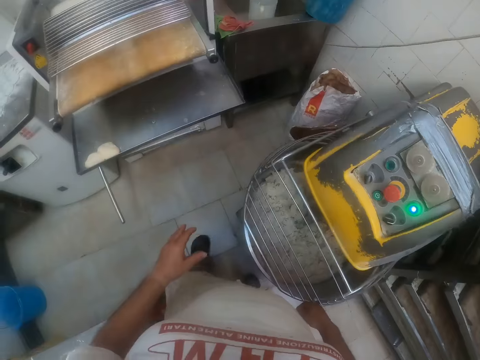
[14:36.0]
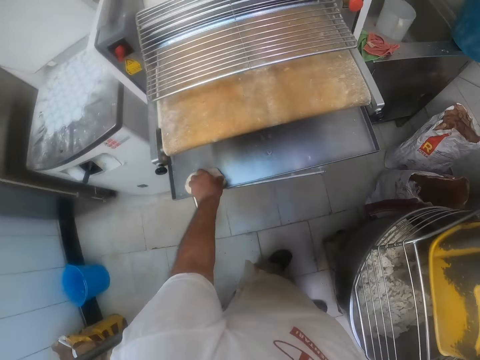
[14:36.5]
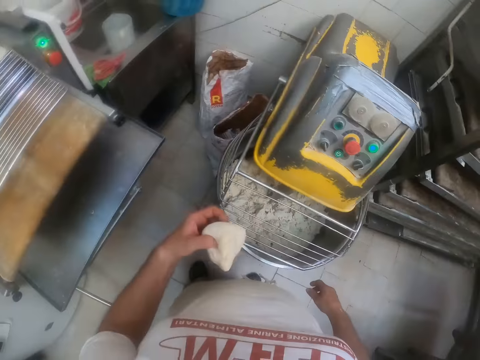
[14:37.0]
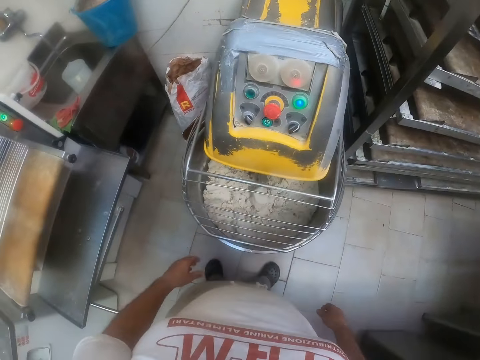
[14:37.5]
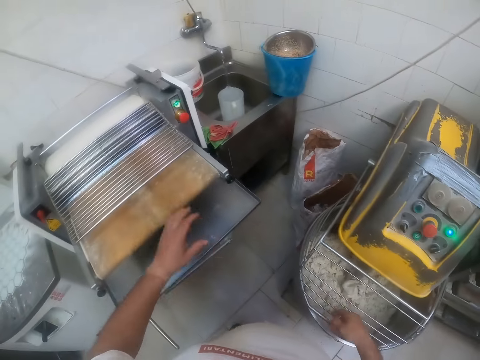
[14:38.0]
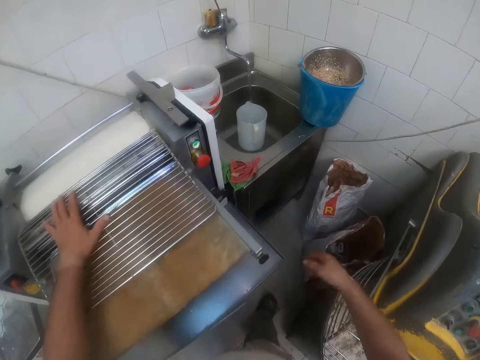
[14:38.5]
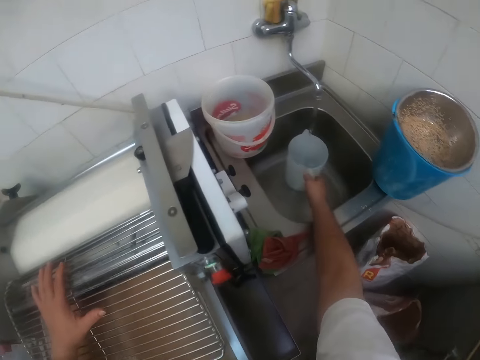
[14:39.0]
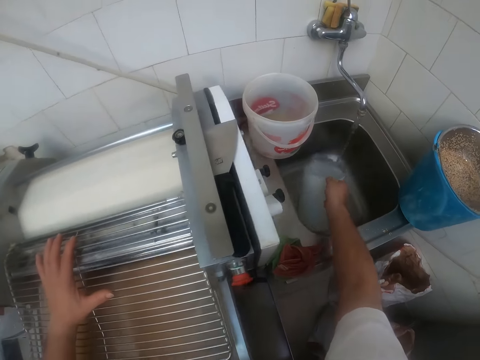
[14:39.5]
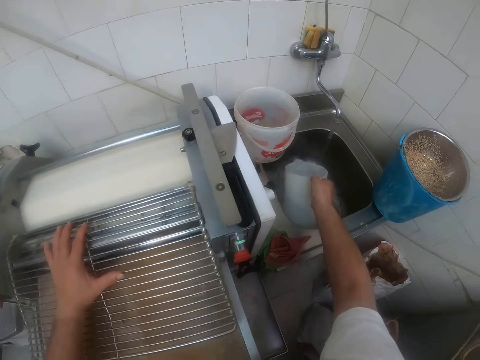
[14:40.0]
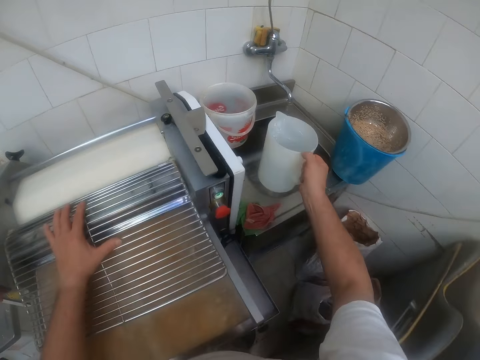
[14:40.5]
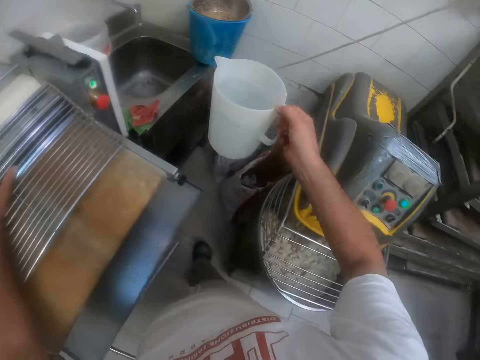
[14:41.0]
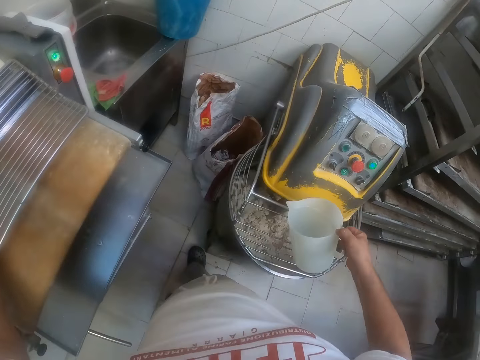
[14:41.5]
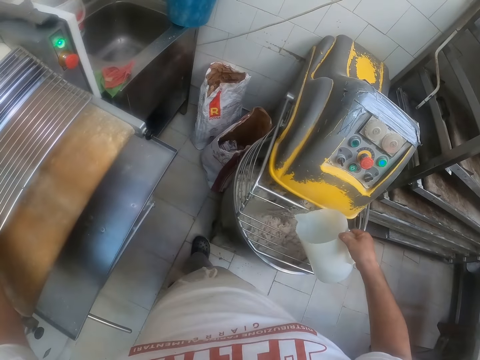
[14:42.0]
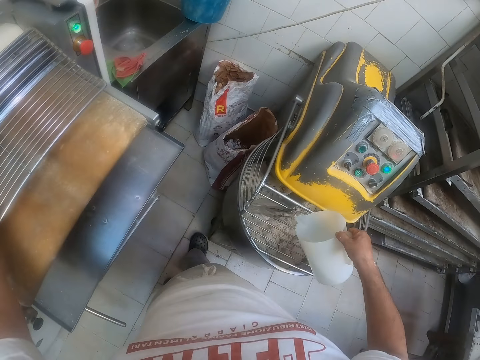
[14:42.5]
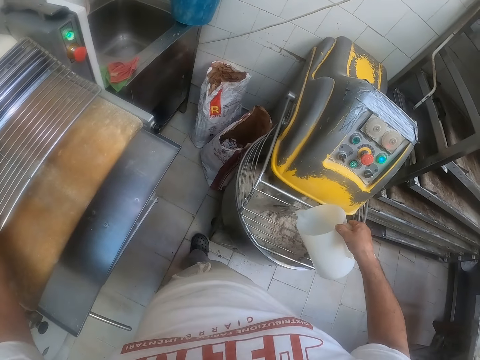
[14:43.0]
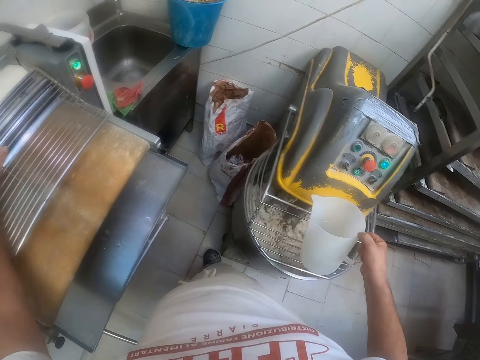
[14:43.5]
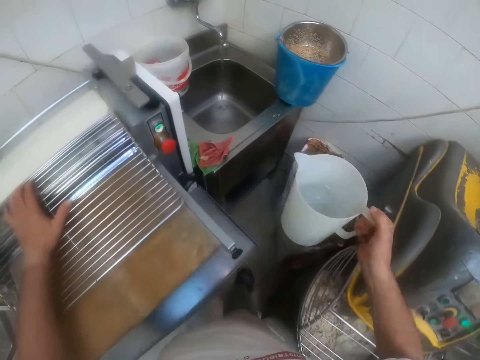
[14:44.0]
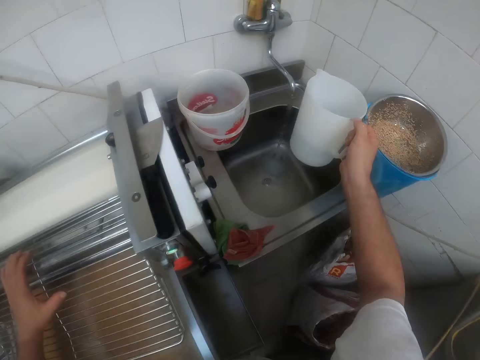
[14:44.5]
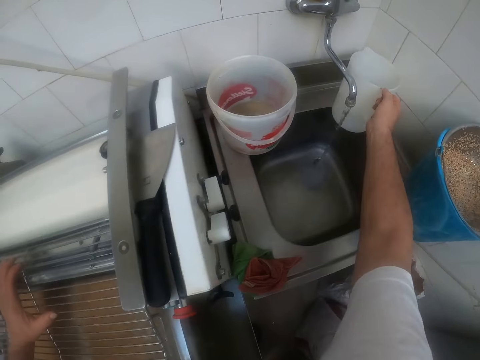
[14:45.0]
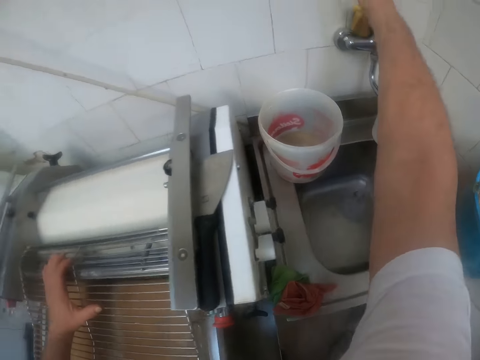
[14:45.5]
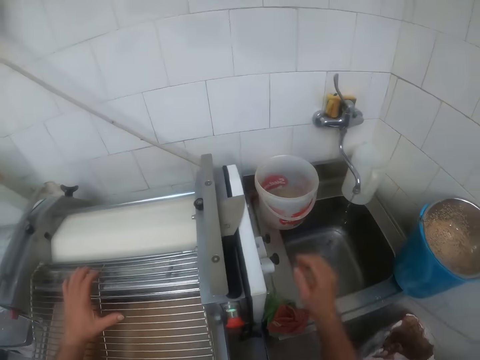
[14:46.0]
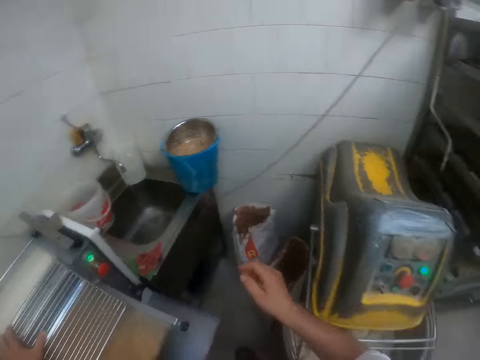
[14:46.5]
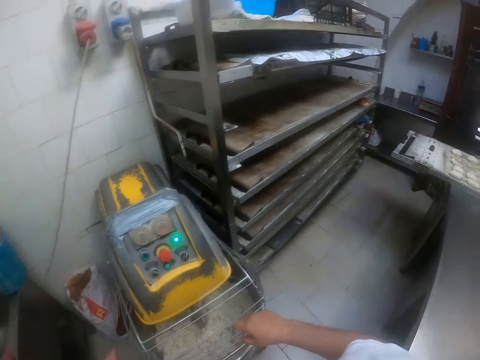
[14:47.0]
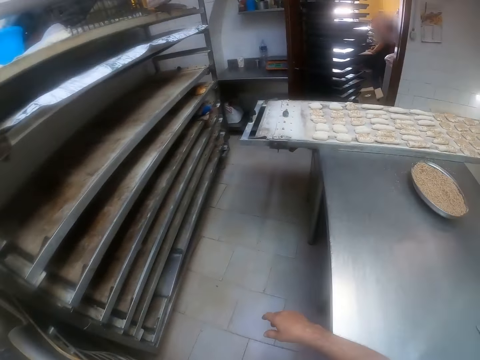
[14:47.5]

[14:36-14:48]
The camera wearer picks a bread dough on the rolling machine with his left hand. He drops the bread dough in his left hand into a bowl of a mixing machine. He picks a jug of water from a sink with his right hand. He pours some water from the jug in his right hand into the sink. He pours some water from the jug in his right hand into the bowl of the mixing machine. He drops the jug of water in his right hand on the sink top. He turns off a tap with his right hand.

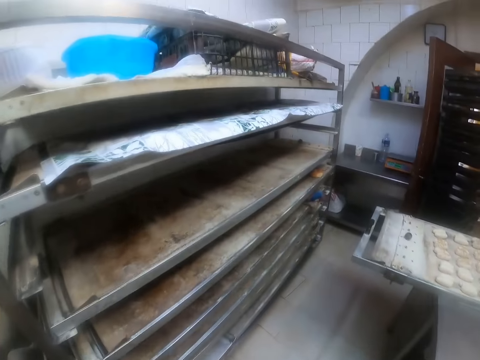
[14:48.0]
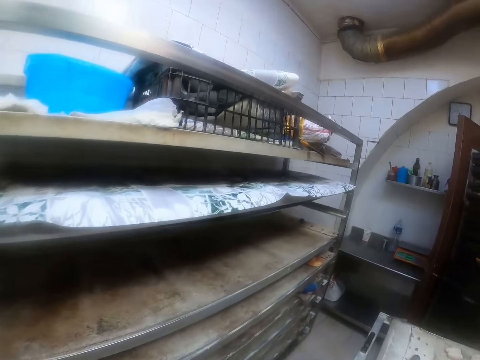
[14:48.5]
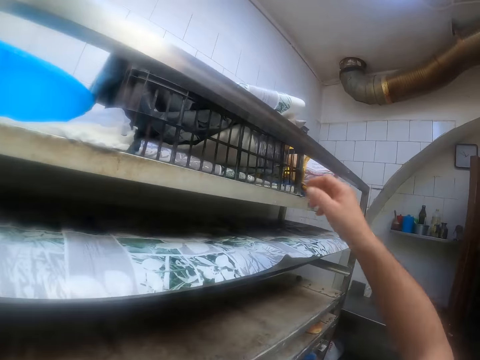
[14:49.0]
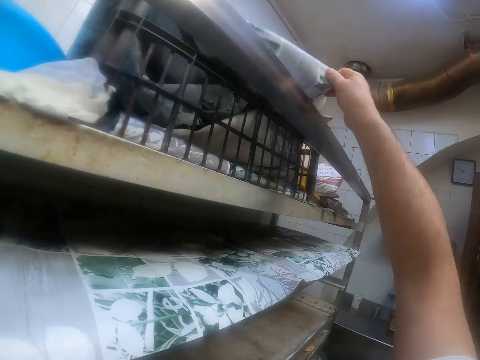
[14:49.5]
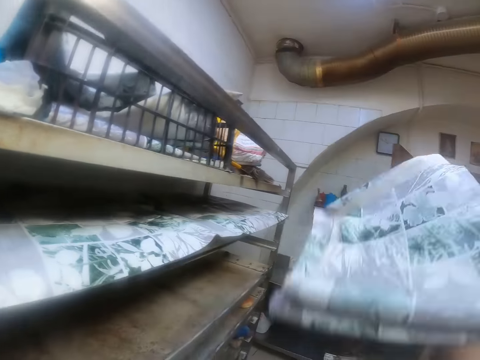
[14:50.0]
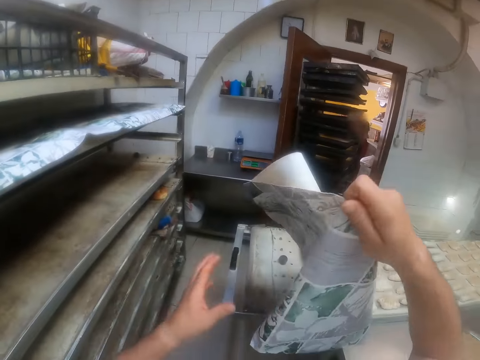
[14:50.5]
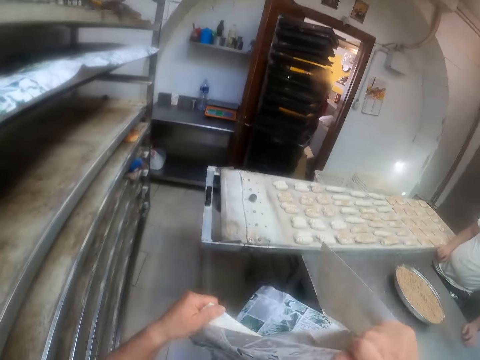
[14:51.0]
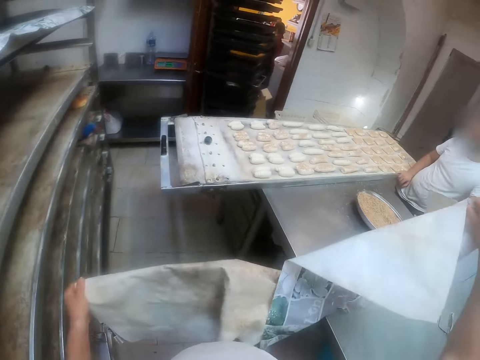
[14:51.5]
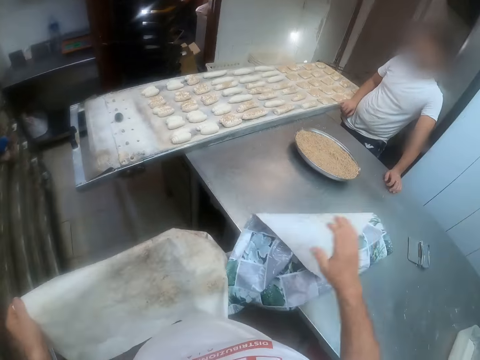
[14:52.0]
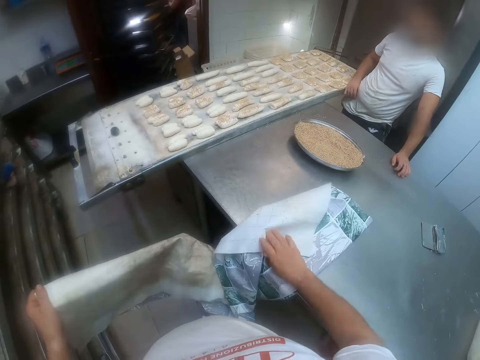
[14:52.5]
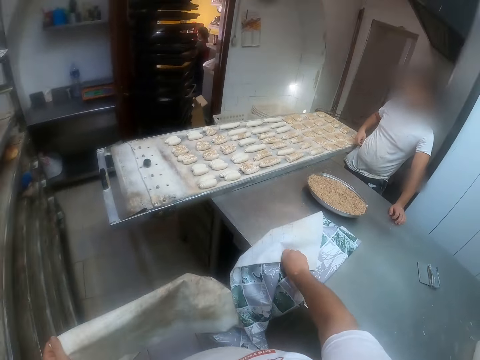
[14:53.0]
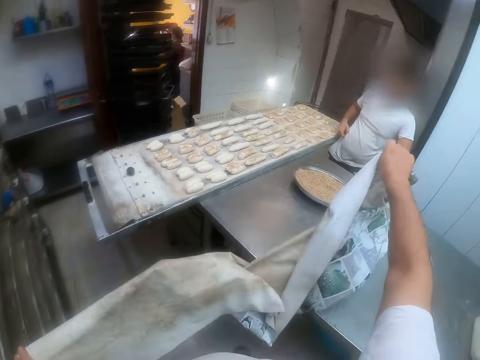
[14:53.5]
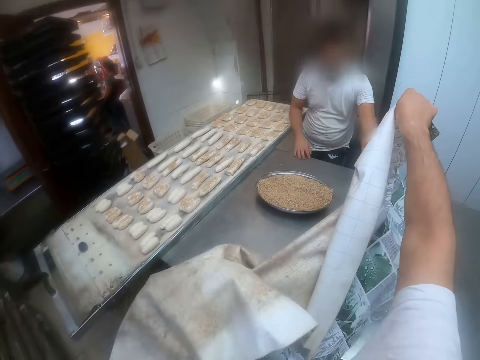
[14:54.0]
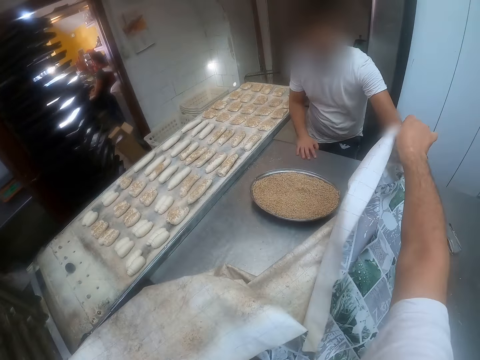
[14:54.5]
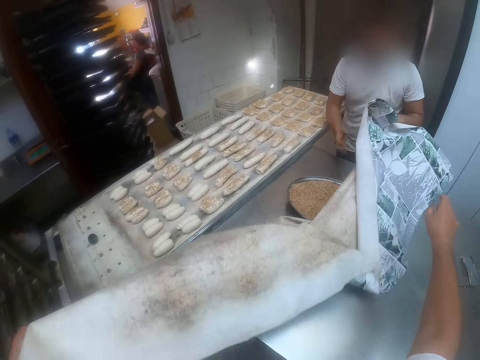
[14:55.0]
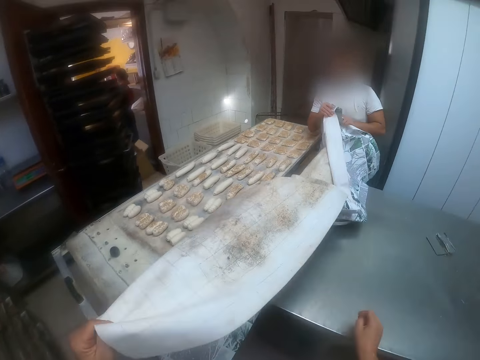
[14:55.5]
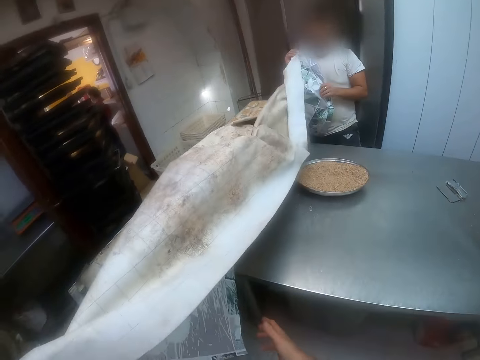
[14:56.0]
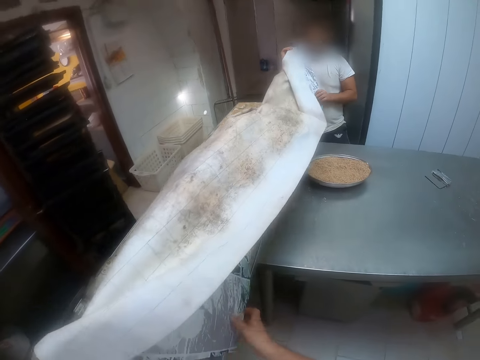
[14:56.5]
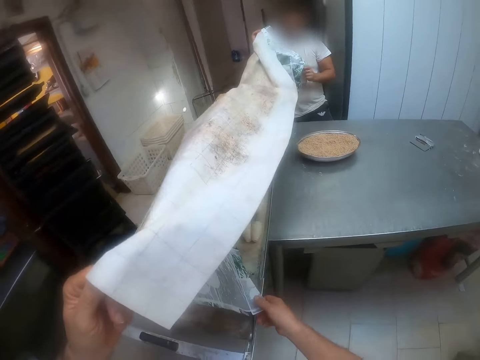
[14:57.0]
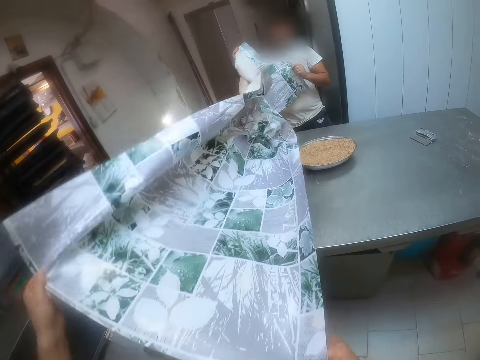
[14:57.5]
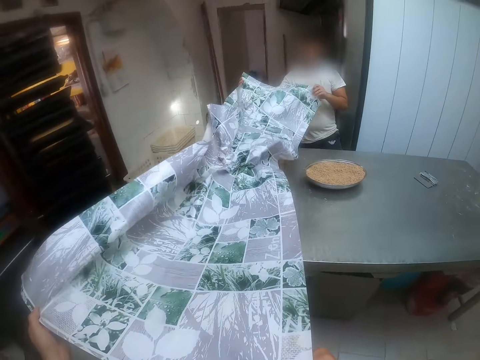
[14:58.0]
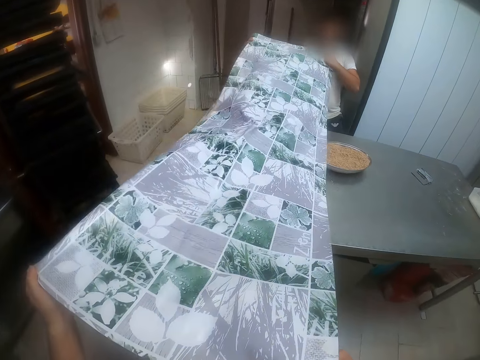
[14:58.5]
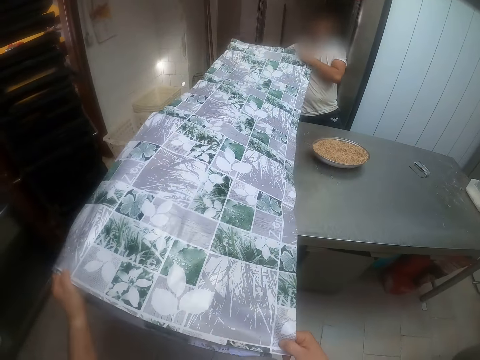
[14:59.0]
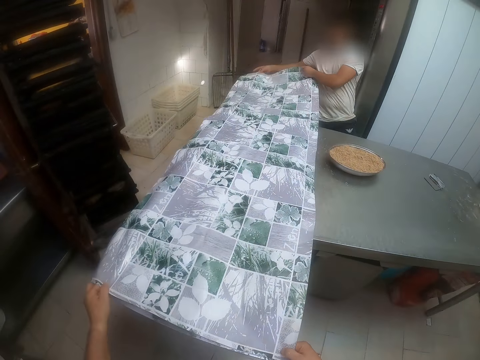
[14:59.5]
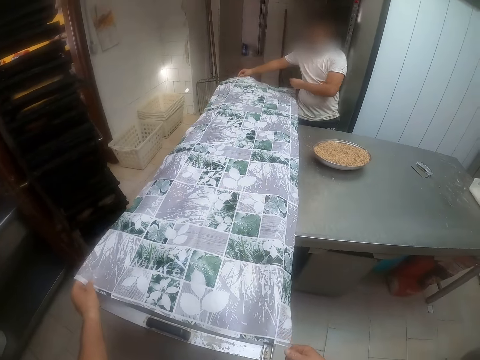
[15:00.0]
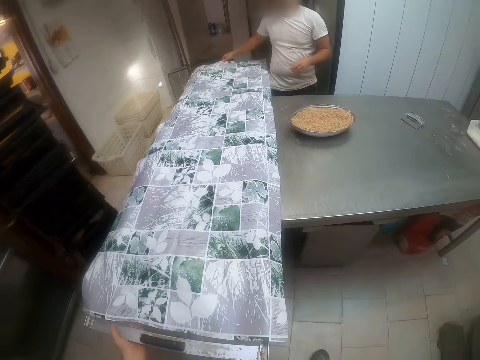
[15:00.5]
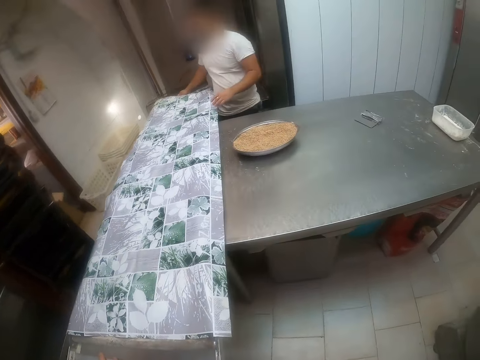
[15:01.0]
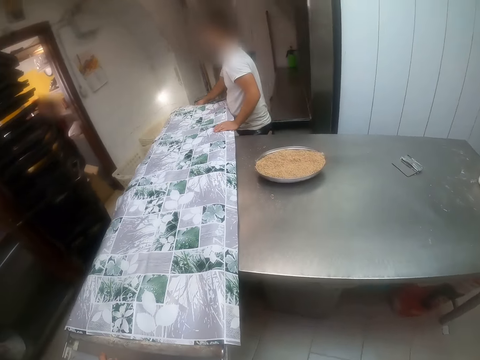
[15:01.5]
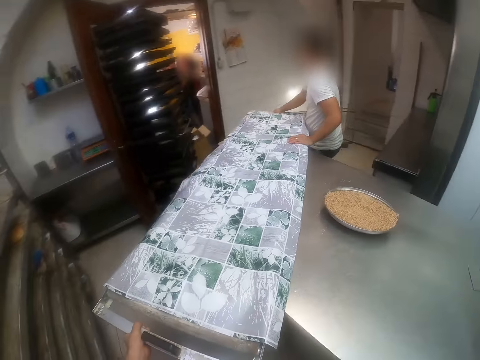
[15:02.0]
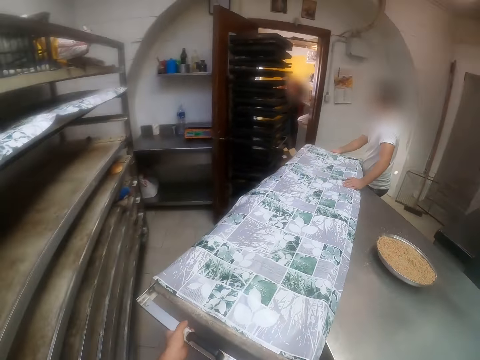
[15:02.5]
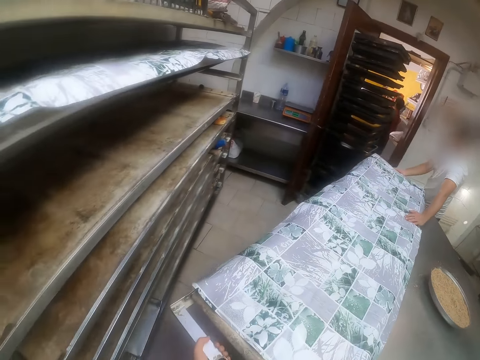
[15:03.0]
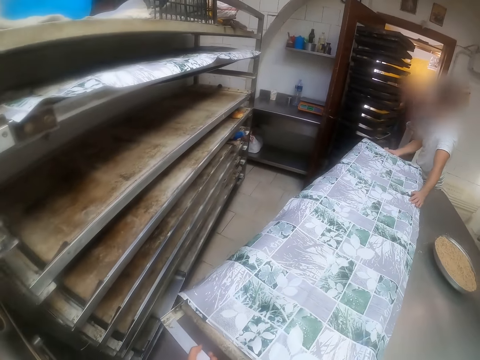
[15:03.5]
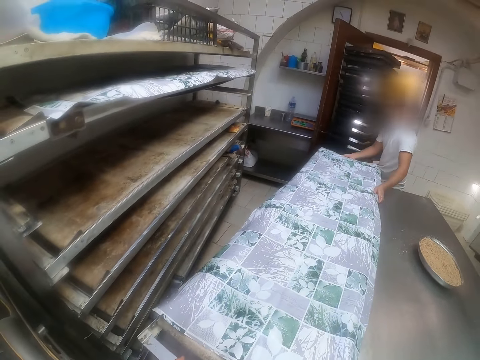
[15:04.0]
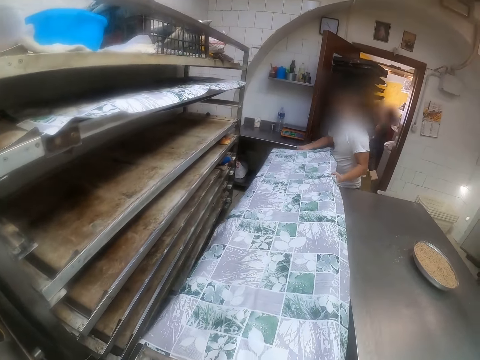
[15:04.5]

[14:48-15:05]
The camera wearer walks around the kitchen. He picks a bread cover or paper from the oven with his right hand. He unfolds the bread cover with both hands. He adjusts the paper. A man holds the bread cover with his left hand. He stretches the paper. The camera wearer spreads the bread cover on the baking tray with both hands. The man spreads the bread cover on the baking tray with both hands. The camera wearer stretches the paper. He covers the dough with the paper. He carries the baking tray with his left hand. The man carries the baking tray with both hands. The camera wearer slides the dough sheeter.
